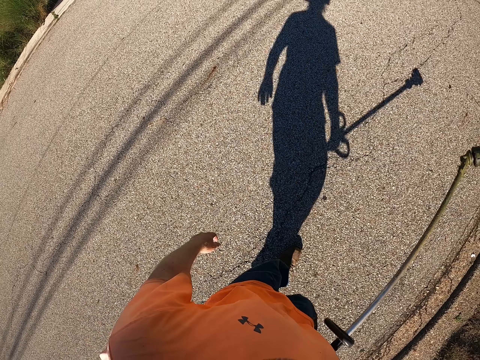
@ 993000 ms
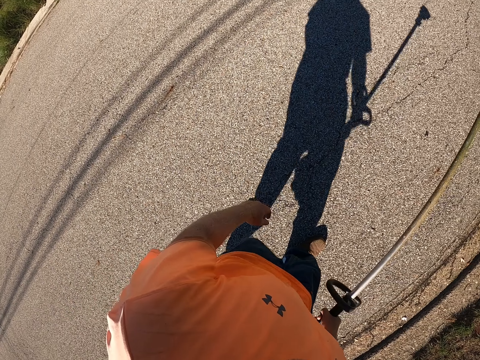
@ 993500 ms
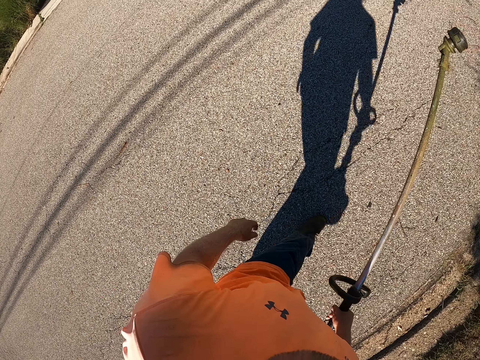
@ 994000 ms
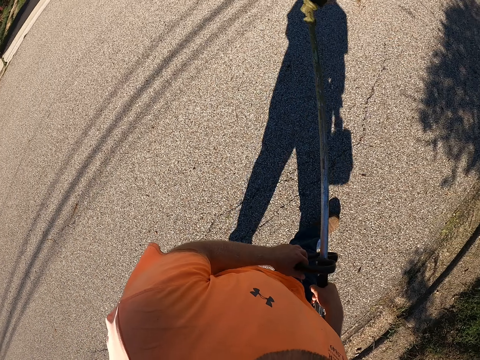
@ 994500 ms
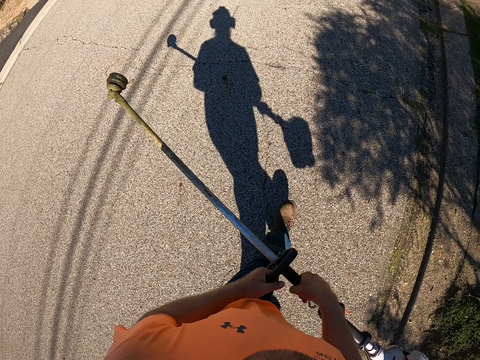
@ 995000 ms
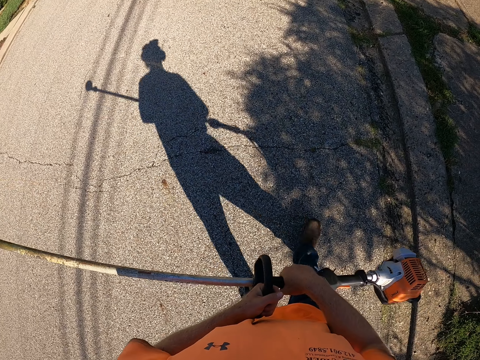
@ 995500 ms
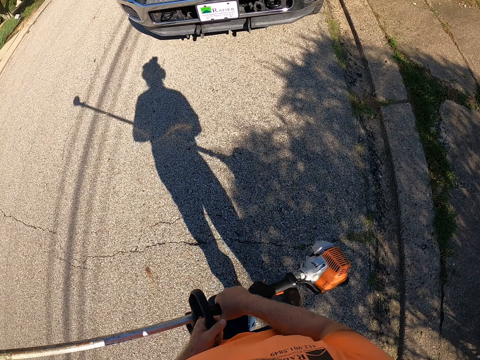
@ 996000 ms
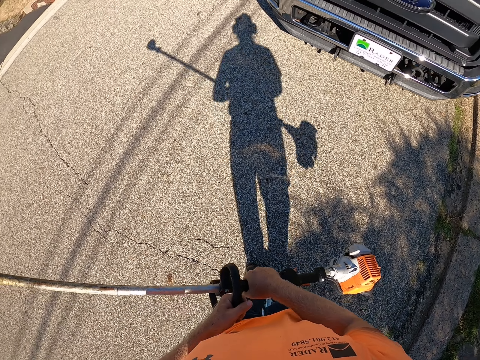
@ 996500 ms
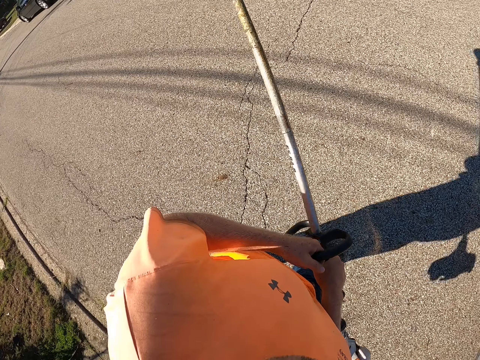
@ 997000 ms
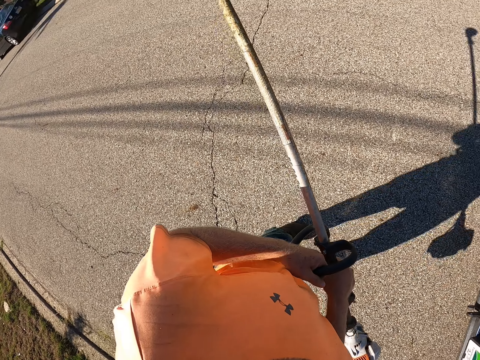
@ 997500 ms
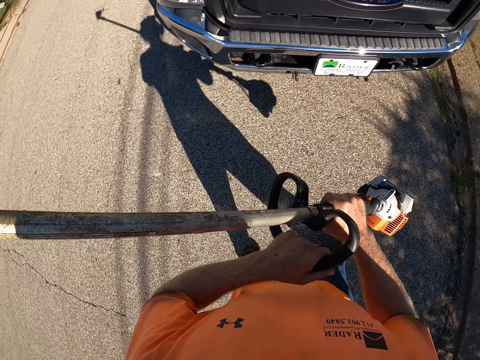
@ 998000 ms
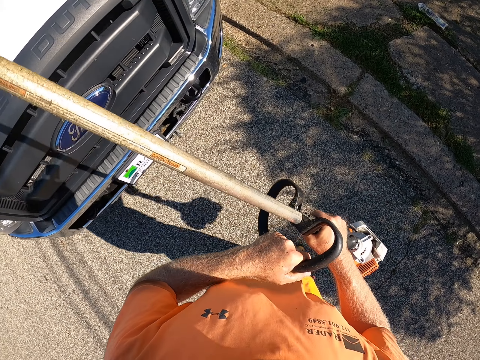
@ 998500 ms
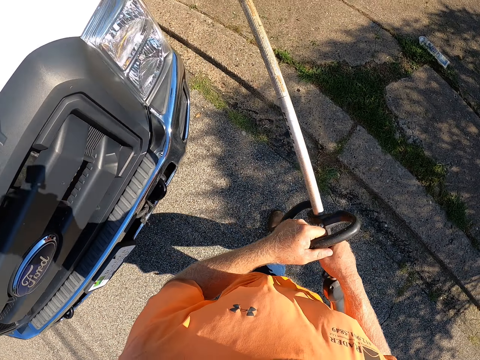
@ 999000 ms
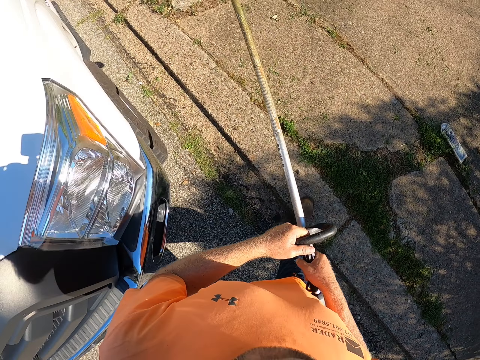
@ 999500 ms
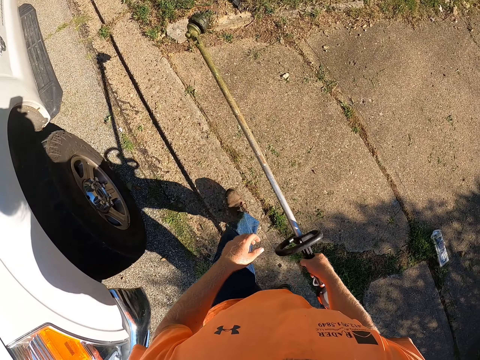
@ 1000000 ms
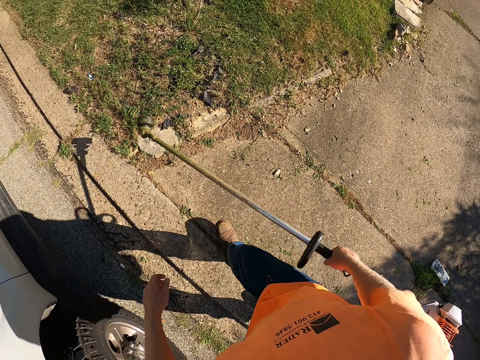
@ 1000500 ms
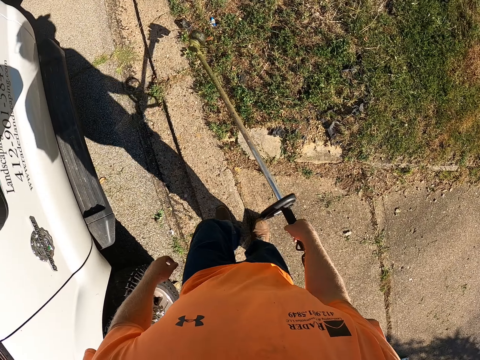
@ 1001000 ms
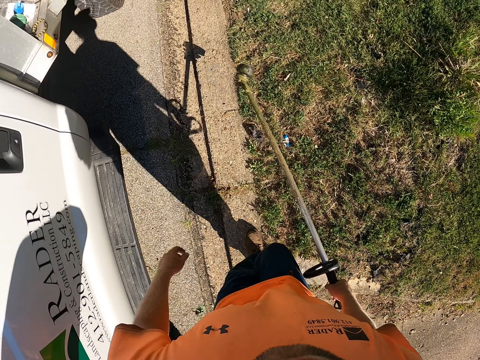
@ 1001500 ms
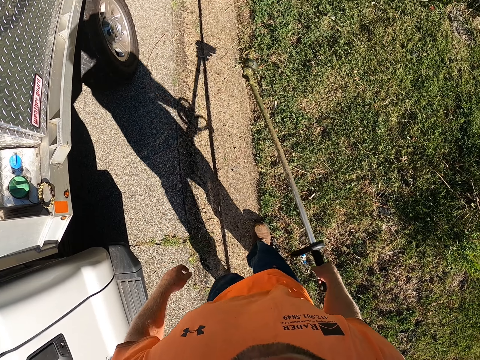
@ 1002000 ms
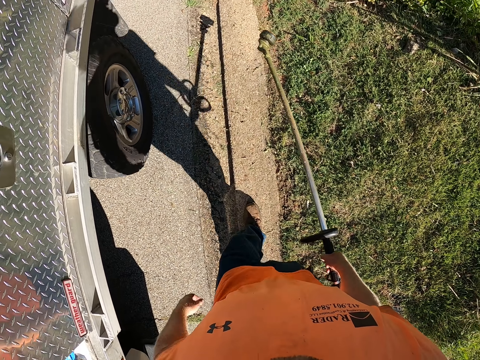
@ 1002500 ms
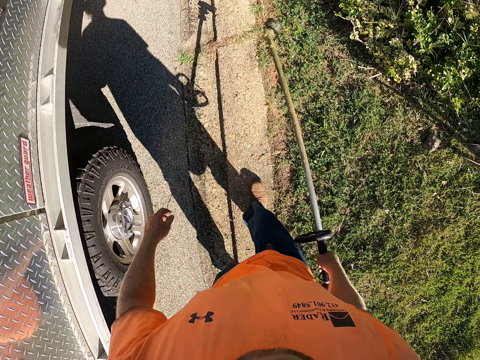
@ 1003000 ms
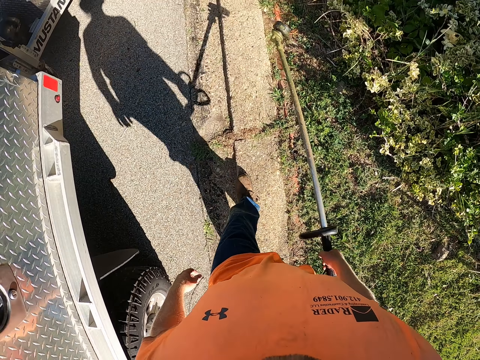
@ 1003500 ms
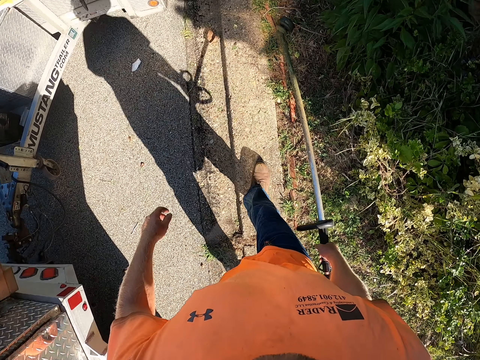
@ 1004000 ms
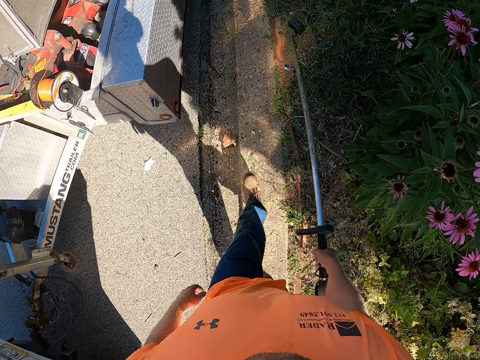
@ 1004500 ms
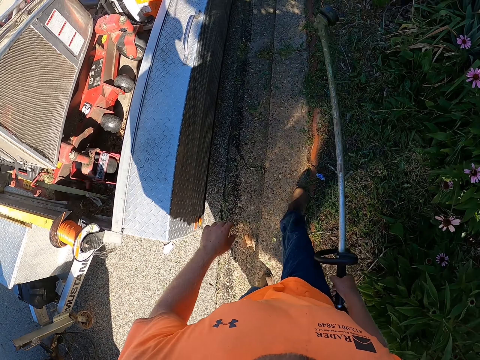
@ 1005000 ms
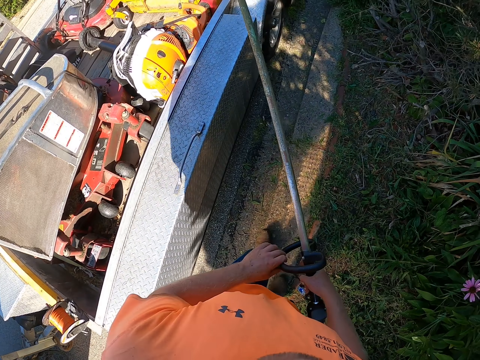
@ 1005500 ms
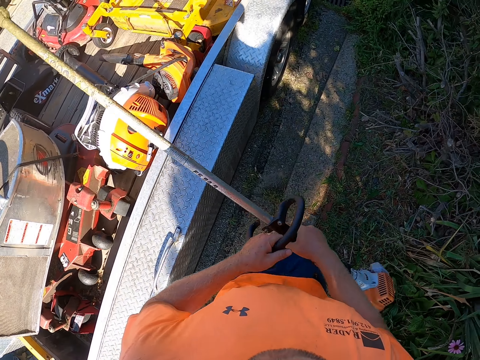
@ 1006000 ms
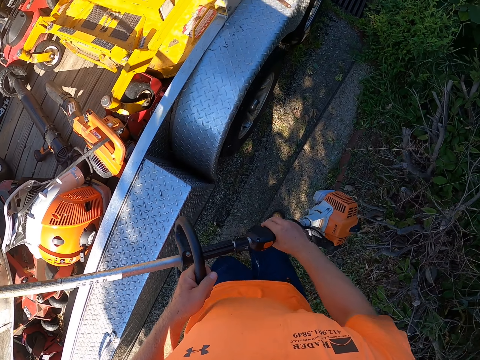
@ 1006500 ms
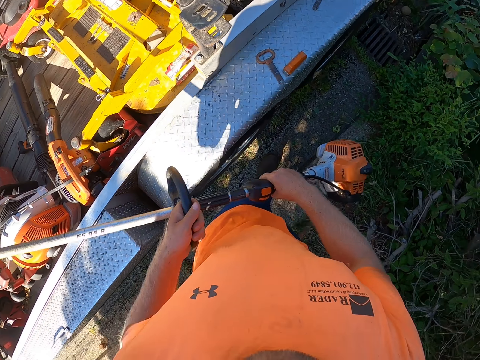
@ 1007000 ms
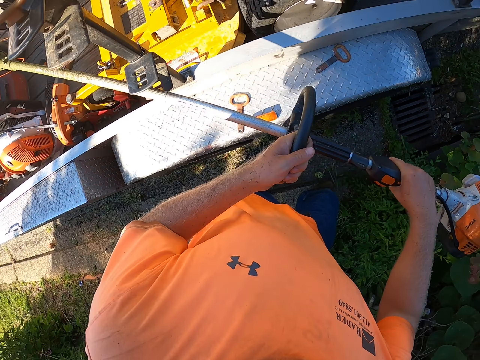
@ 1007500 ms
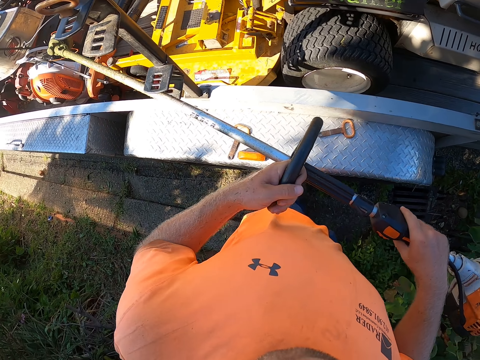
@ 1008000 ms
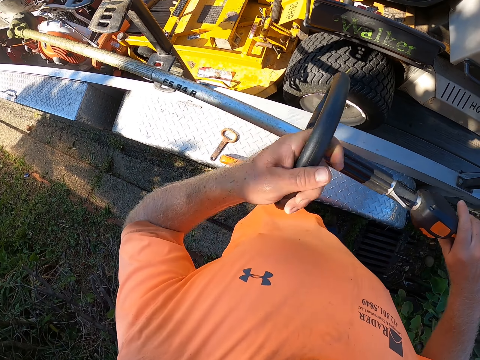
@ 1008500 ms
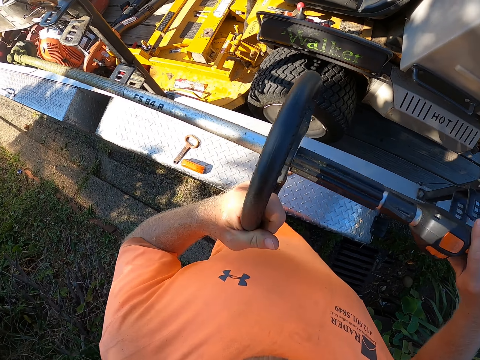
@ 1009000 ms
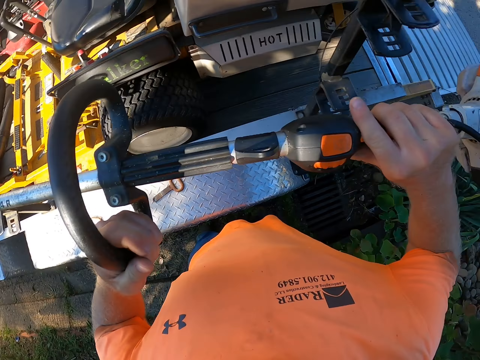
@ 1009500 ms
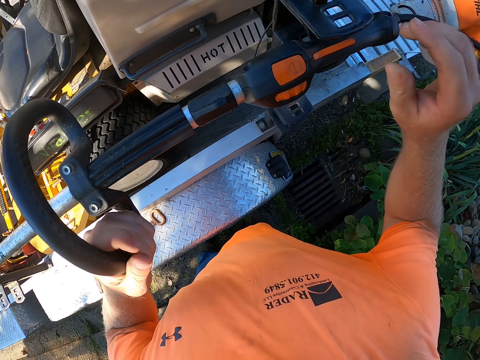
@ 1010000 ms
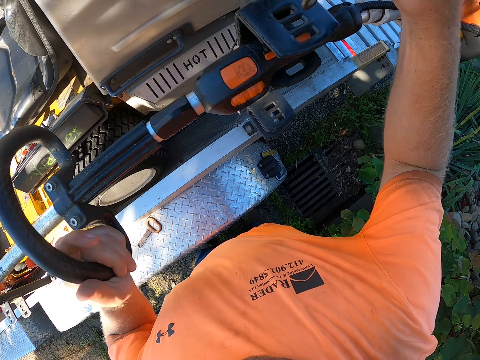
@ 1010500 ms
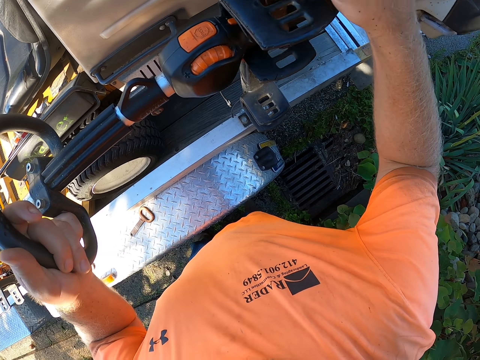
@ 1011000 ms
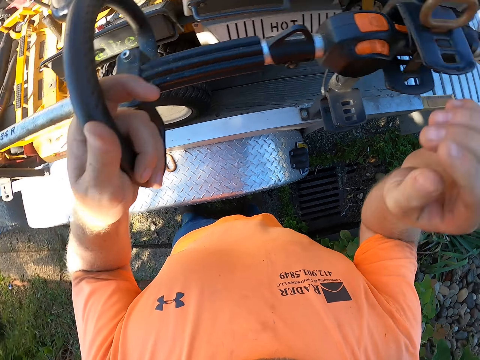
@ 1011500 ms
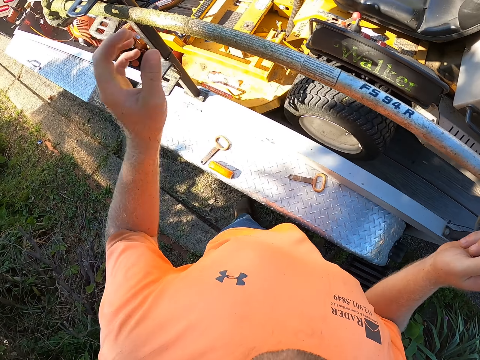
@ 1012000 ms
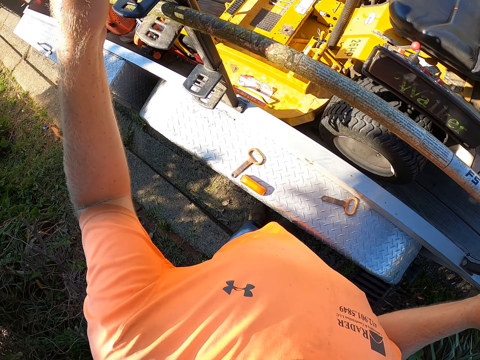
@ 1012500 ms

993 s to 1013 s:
The camera wearer holds the cordless grass trimmer or brush cutter with both hands. He walks. He walks and looks around. He holds the cordless grass trimmer with his right hand. He hangs the cordless grass trimmer on a truck with both hands. He puts down the brush cutter.

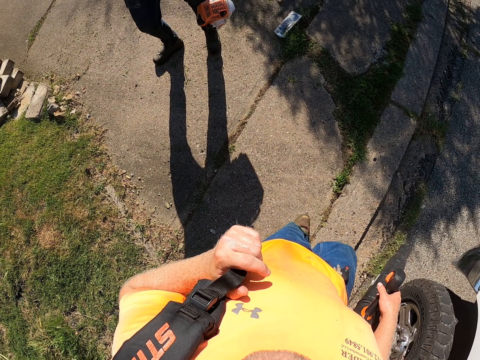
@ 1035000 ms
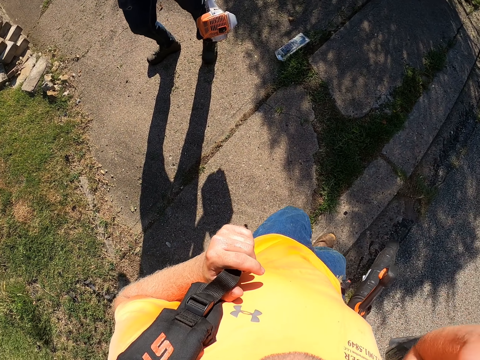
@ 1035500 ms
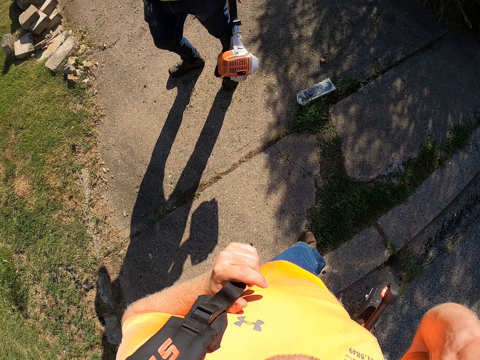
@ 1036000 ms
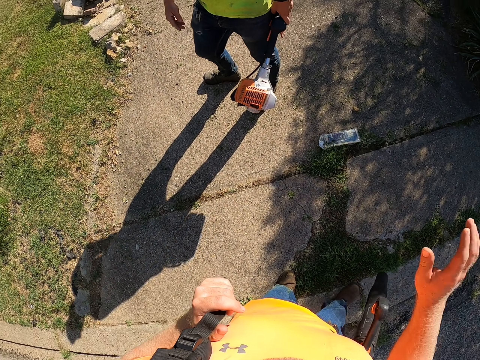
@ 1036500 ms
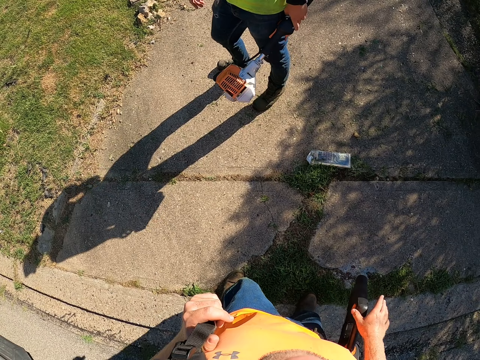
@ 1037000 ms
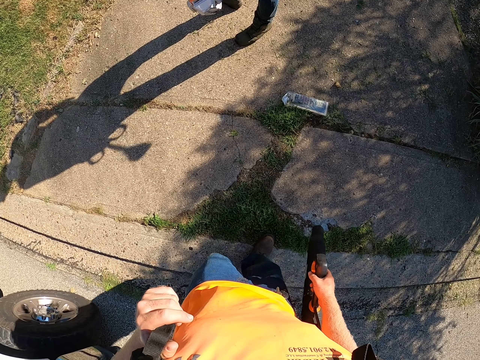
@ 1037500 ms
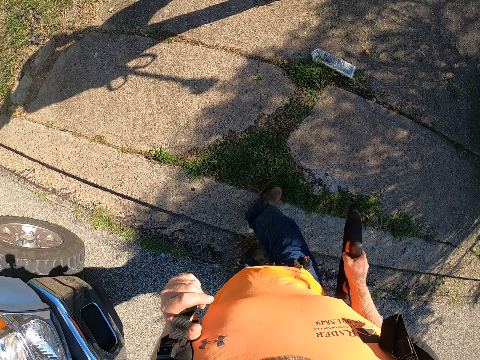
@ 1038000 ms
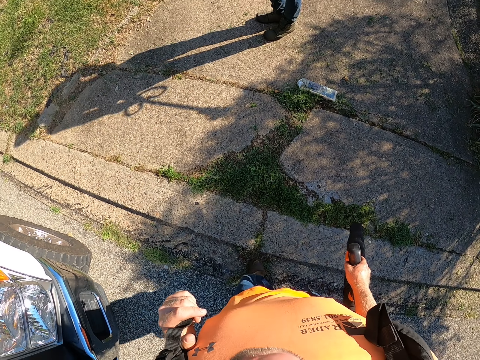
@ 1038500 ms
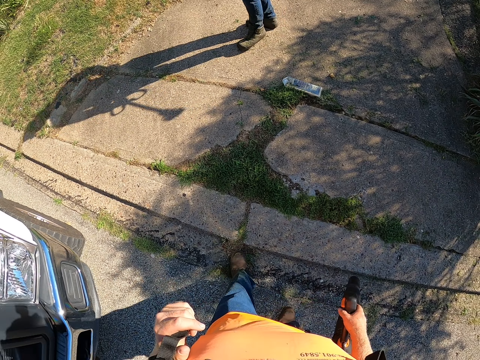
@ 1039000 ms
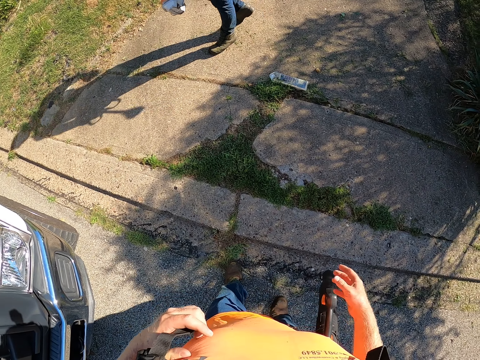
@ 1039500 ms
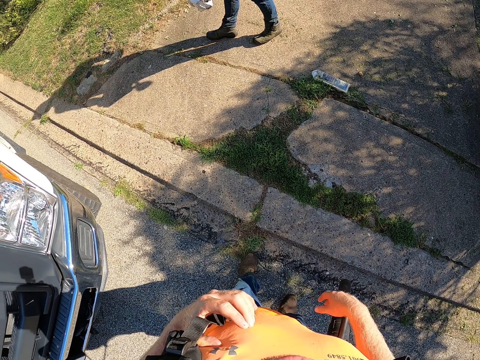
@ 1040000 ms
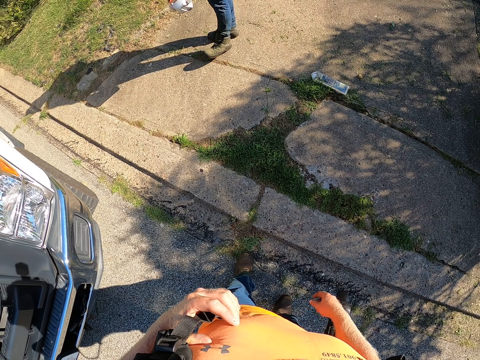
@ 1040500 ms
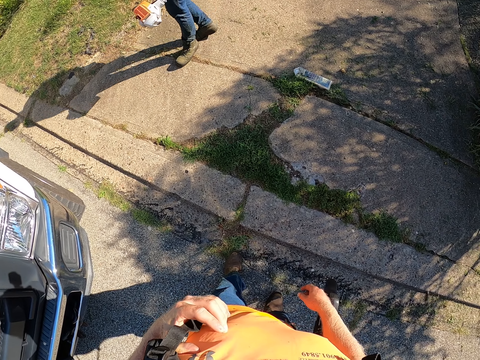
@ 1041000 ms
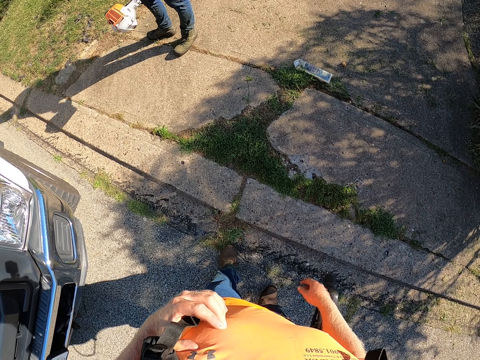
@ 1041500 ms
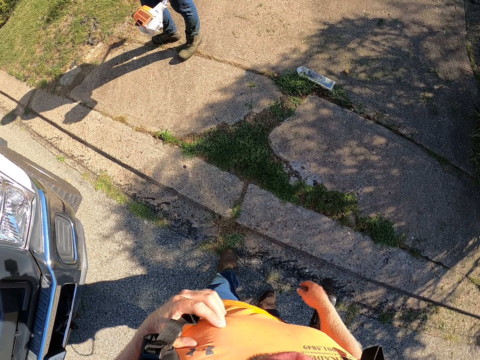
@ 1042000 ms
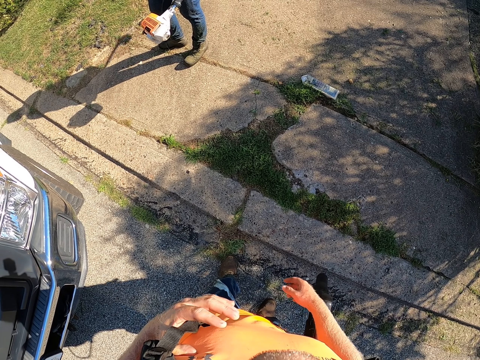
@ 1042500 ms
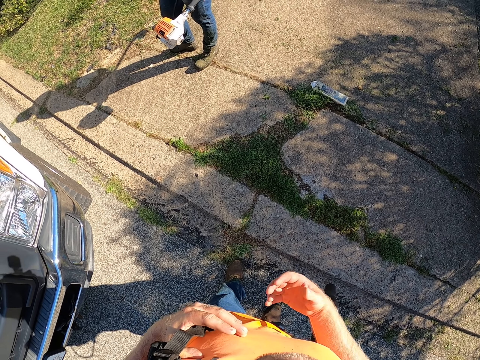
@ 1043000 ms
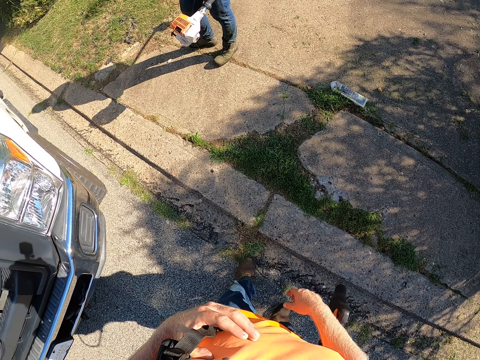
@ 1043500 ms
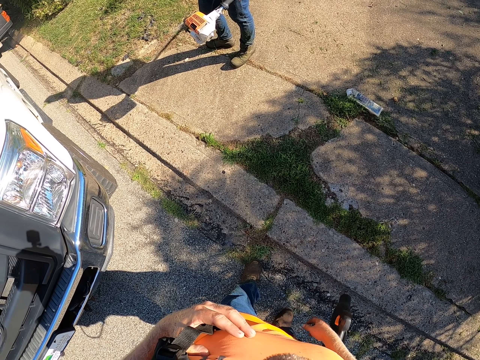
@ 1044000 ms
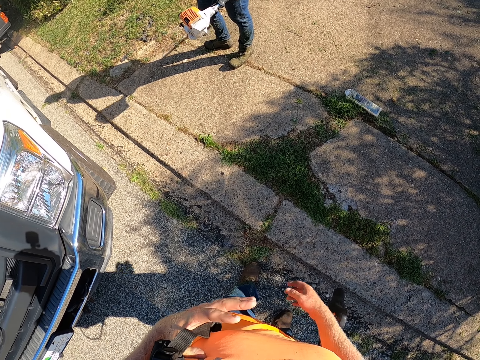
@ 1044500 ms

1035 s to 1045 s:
The camera wearer interacts with a man. They speak to the man.
